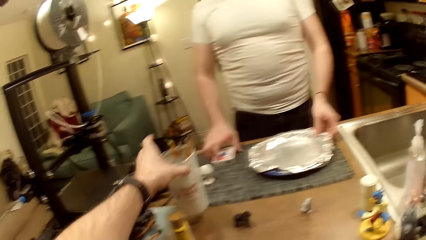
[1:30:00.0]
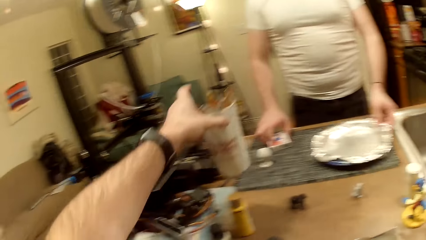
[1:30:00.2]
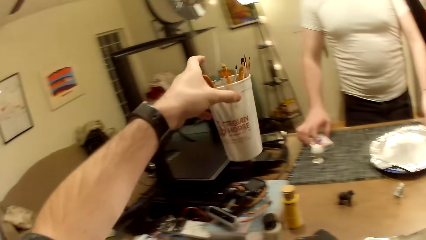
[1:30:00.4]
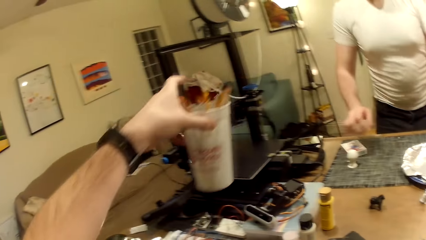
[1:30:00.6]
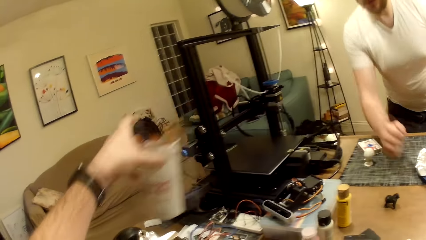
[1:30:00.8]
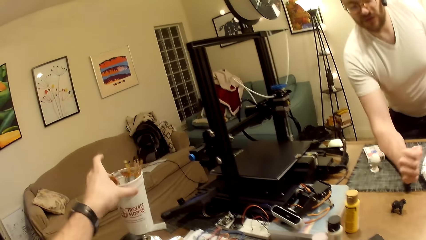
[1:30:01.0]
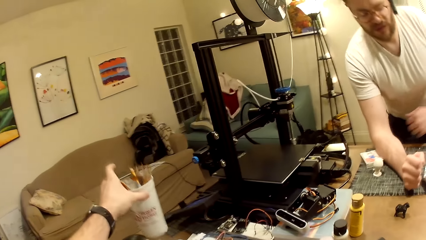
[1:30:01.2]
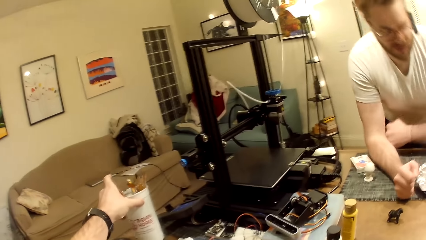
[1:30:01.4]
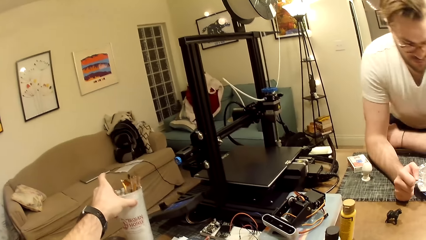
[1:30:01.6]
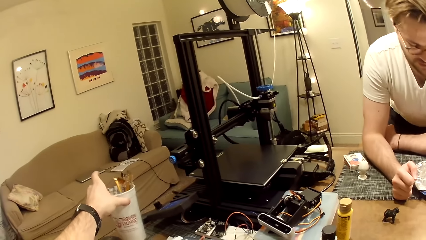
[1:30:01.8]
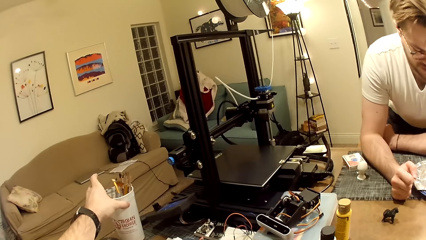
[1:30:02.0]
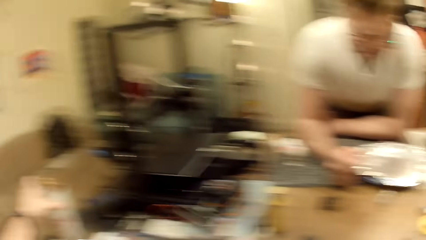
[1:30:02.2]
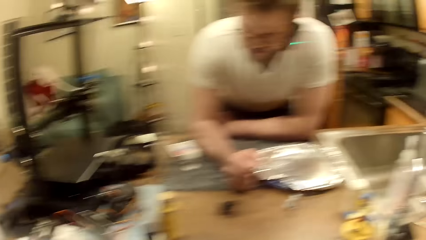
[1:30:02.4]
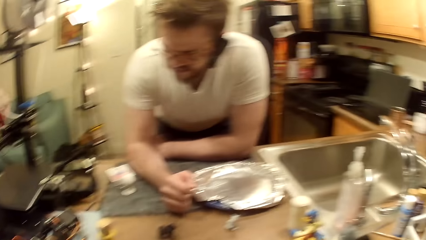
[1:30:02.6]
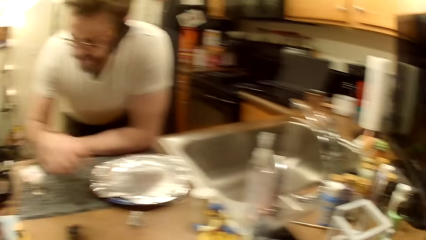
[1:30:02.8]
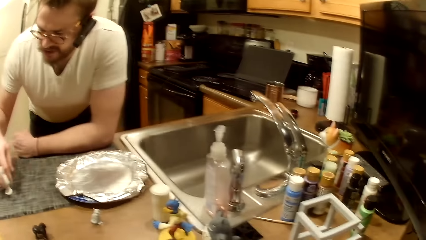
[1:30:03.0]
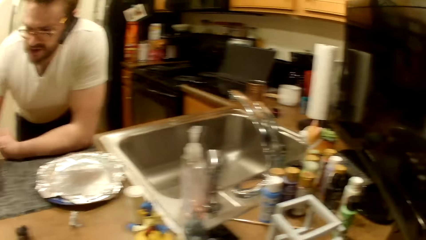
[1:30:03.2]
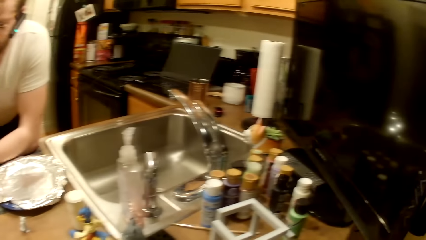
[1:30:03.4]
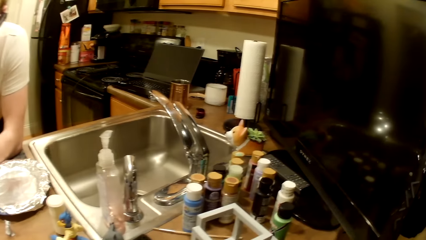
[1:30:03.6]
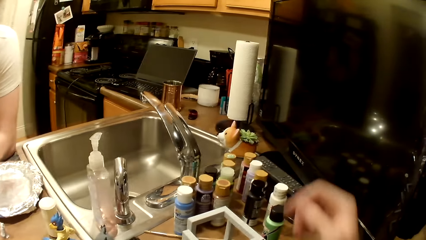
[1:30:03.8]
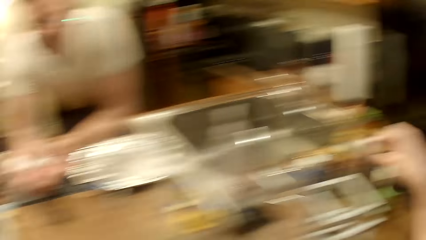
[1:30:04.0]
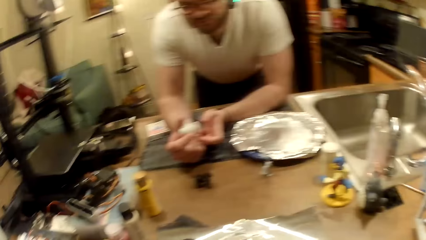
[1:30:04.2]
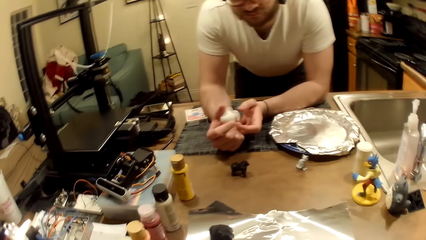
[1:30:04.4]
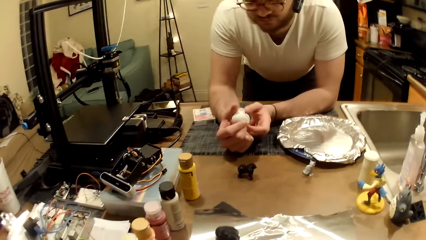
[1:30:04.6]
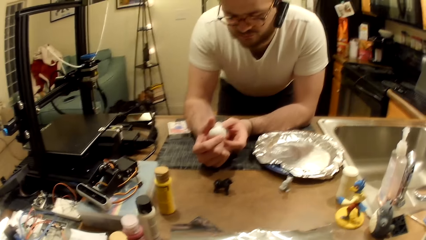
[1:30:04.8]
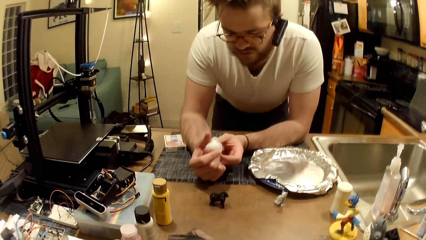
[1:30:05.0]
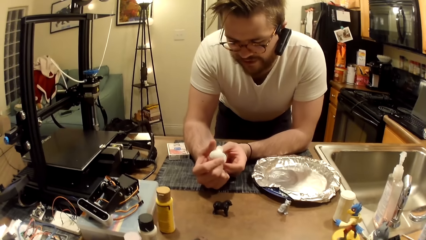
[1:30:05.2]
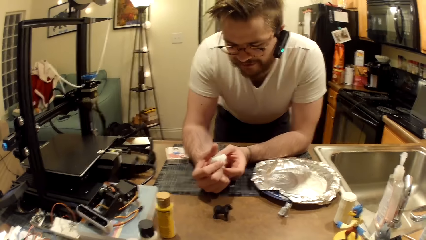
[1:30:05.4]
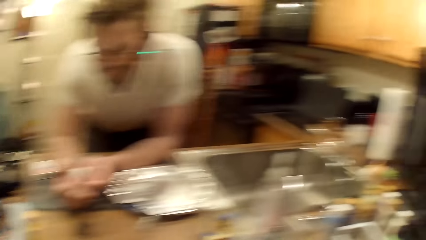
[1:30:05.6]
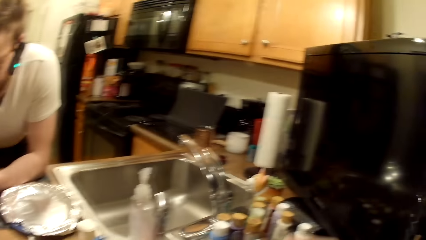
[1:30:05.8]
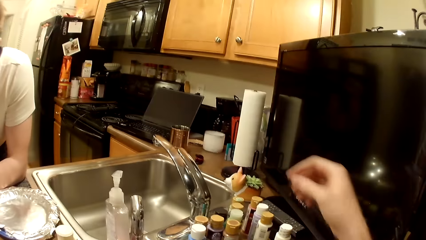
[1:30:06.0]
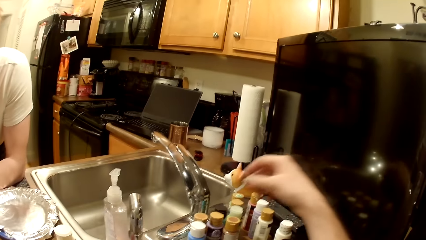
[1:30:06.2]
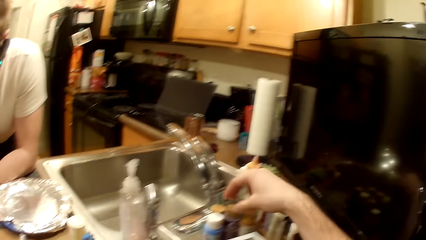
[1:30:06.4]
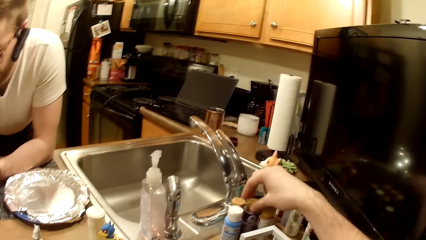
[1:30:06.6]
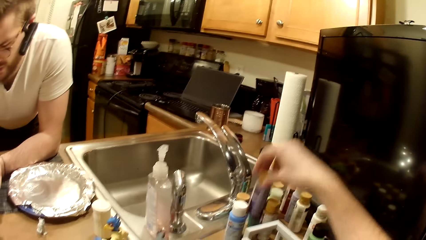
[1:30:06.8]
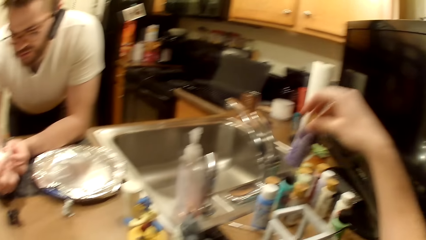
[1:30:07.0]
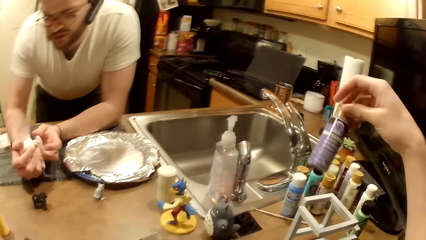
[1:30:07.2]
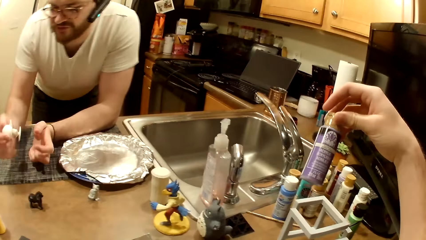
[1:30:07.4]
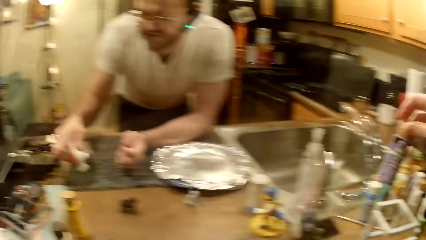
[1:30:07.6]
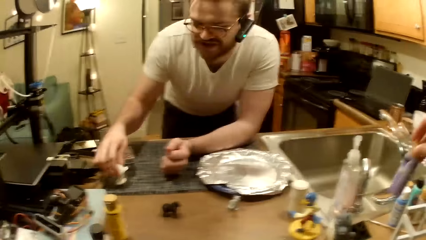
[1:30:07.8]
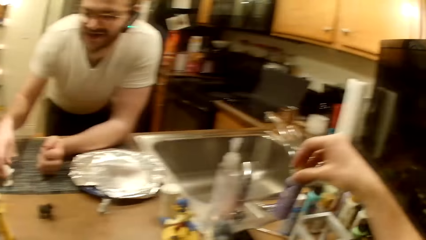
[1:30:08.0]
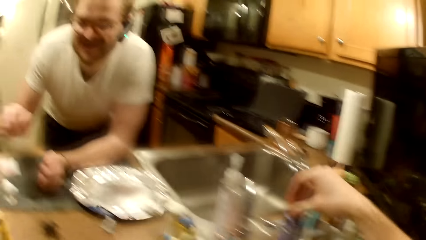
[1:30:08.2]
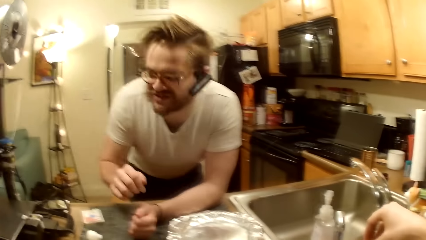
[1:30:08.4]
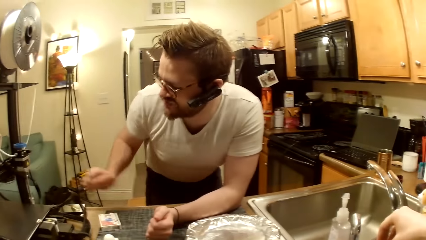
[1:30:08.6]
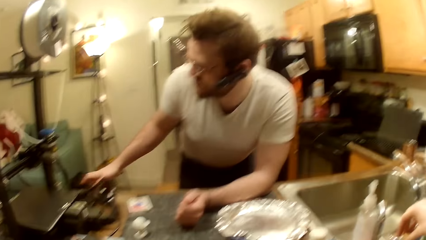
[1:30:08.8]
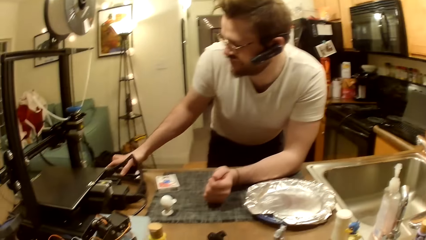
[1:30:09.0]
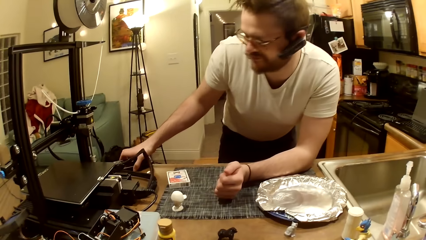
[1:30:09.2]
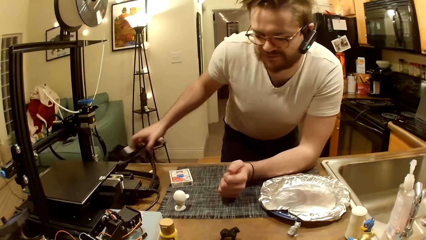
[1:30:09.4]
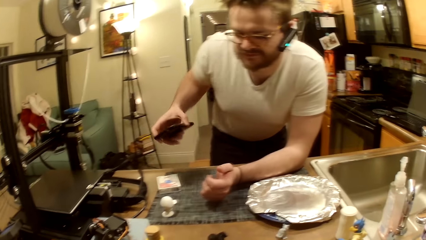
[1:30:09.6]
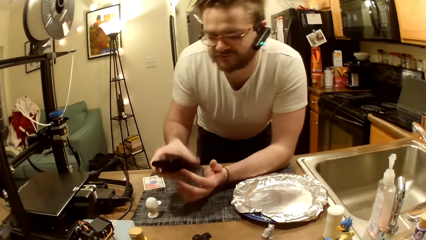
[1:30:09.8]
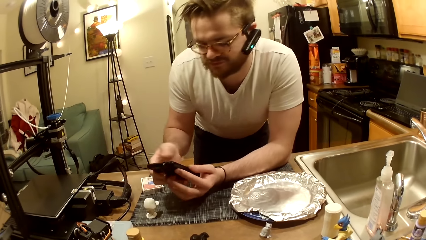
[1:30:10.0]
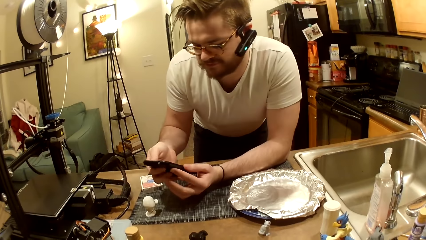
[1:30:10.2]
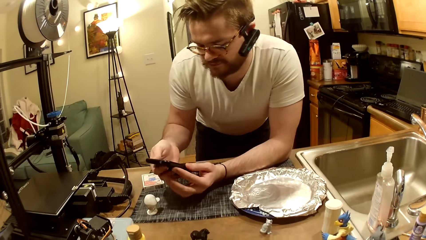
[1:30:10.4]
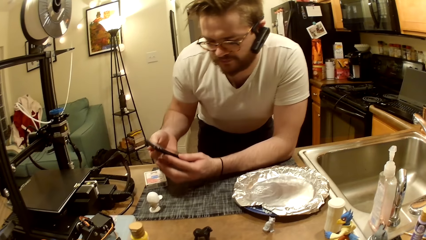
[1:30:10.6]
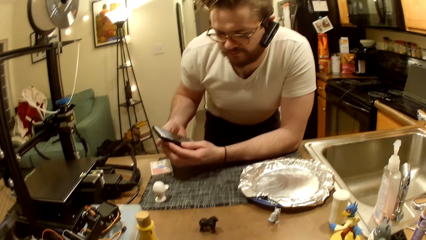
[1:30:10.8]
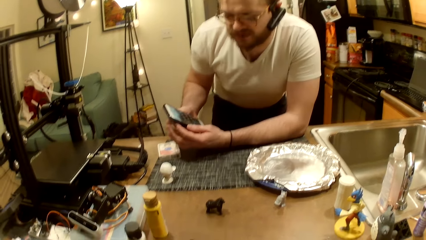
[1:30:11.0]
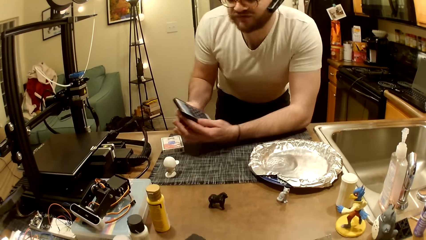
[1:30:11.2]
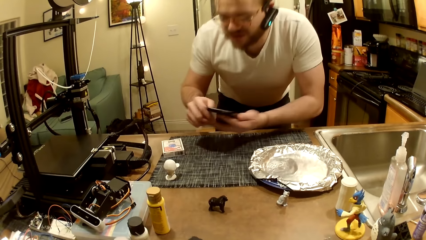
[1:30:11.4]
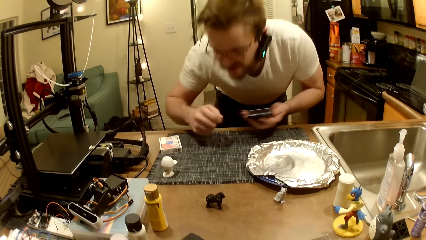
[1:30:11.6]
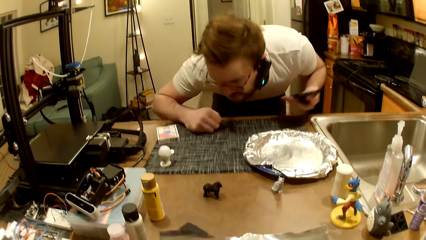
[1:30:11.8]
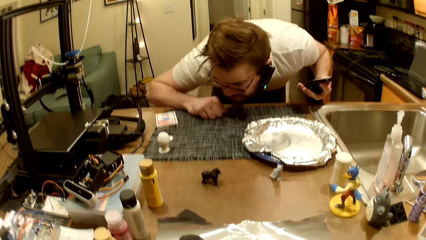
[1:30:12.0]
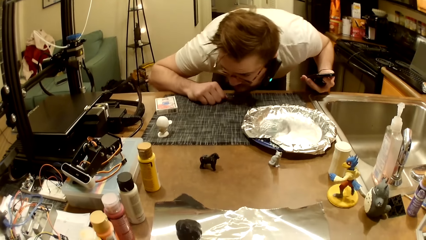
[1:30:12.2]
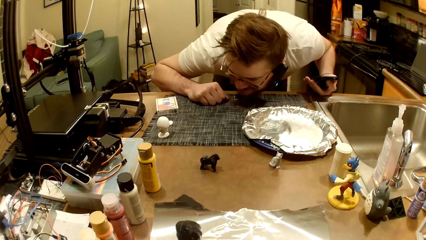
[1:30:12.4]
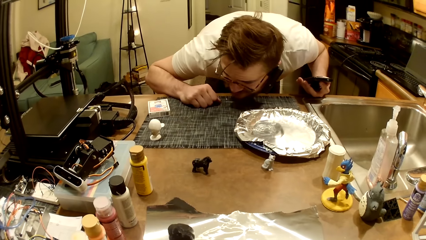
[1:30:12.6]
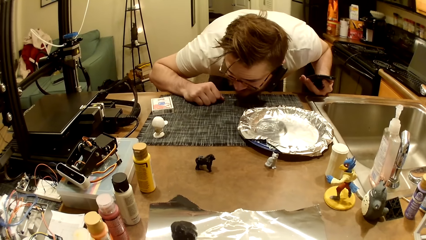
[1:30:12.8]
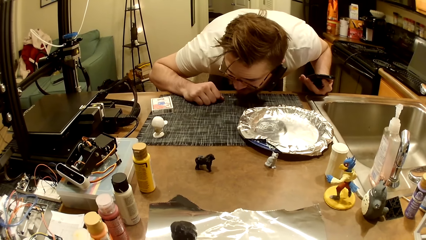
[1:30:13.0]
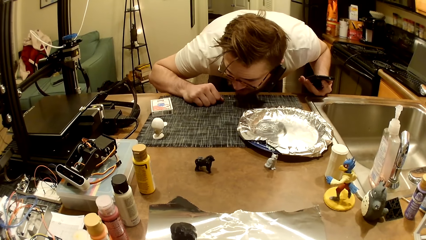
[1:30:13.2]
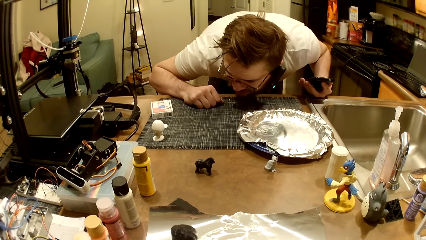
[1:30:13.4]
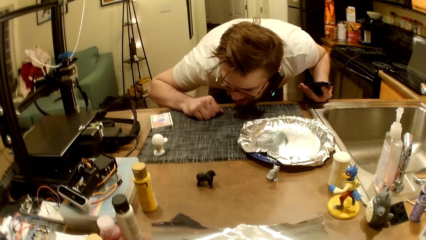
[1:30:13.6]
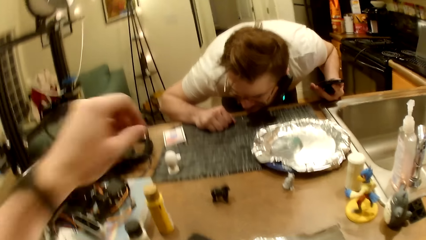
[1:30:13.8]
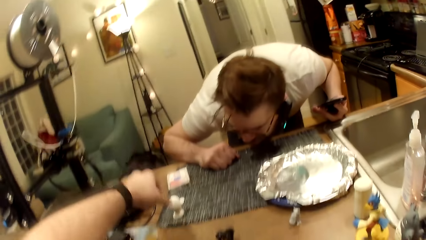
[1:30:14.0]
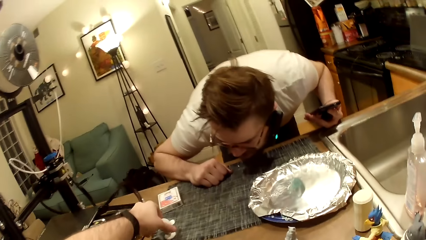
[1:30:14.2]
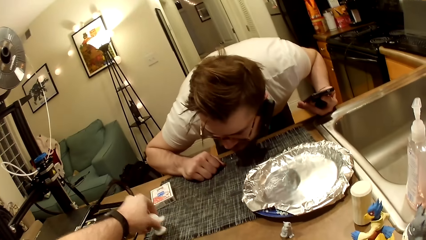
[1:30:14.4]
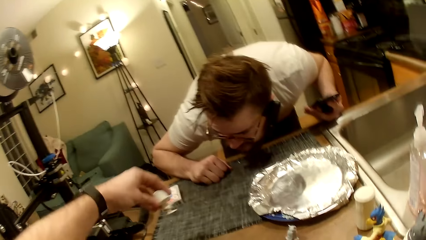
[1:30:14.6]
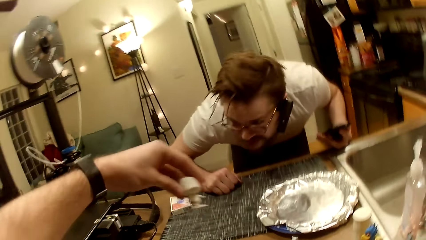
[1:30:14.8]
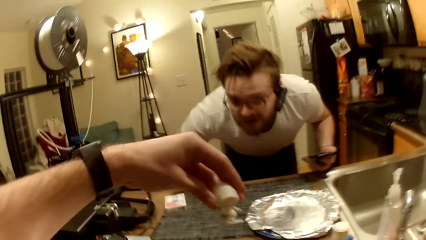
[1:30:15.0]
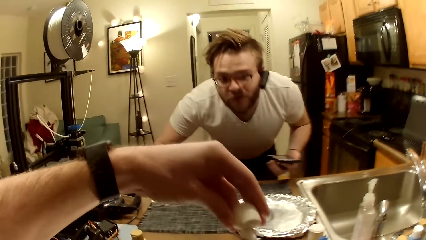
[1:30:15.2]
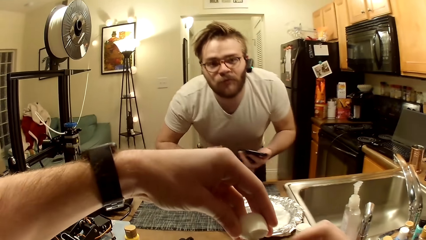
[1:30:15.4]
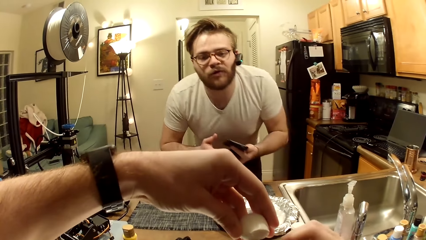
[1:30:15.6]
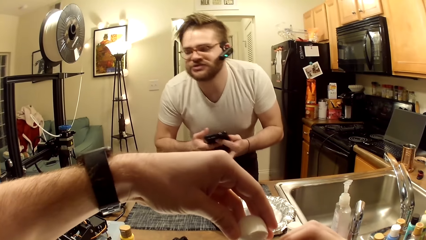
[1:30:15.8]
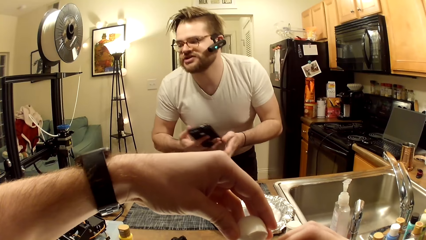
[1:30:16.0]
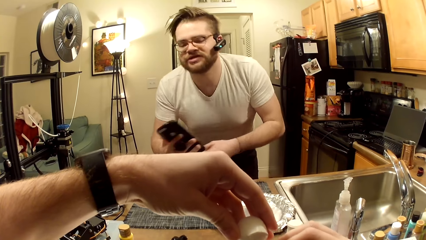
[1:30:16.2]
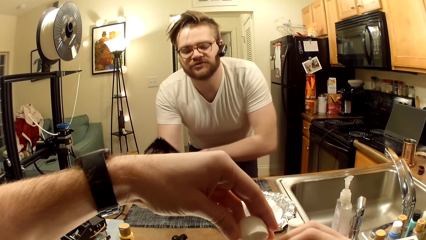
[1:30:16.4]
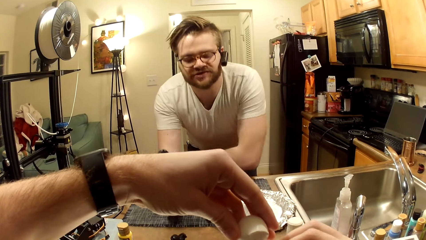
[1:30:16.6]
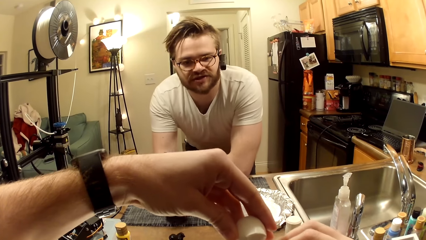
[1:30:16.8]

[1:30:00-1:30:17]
The man moves the aluminum-foil tray forward with his left hand. The camera wearer picks a tin. The man shifts a card deck on the work table with his right hand and rests his right forearm on the work table. The man adjusts a plate on the table. The camera wearer drops the cup of white paint bottles with his left hand. The man rests his left forearm on the work table. The man moves his right hand towards the white figurine. The camera wearer walks around a room. He moves his right hand towards a collection of paint bottles. The man holds the white figurine with both hands. The camera wearer looks around the room. He picks up a chocolate-colored paint bottle with his right hand. The man drops the white figurine on the work table. The man interacts with the camera wearer. The camera wearer drops the chocolate-colored paint bottle with his right hand. The man picks up the mobile phone on the work table with his right hand. The man holds the phone with both hands. The man holds the phone with his left hand, rests his right forearm on the work table, and inspects something on the work table. The man looks around the room. The camera wearer picks up the white figurine with his left hand. He brings the white figurine in his left hand close to his right hand. The man passes the phone from his left hand to his right hand.
